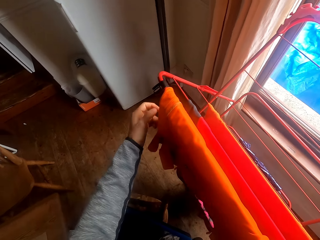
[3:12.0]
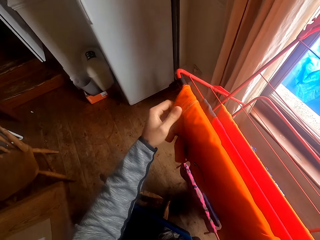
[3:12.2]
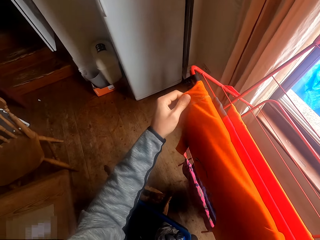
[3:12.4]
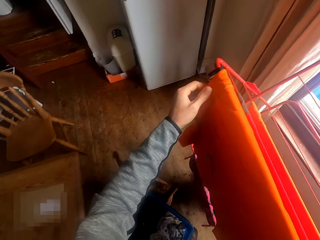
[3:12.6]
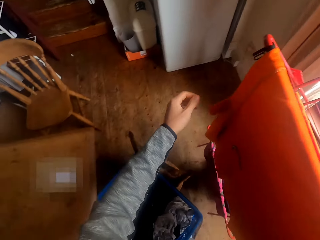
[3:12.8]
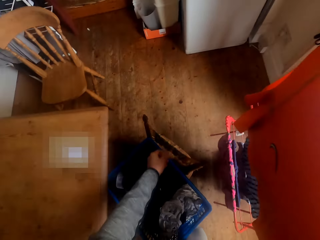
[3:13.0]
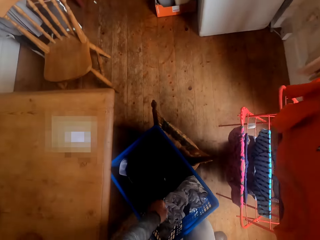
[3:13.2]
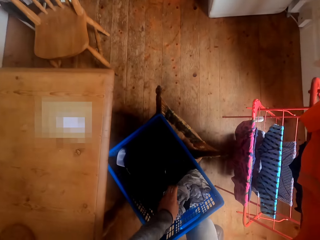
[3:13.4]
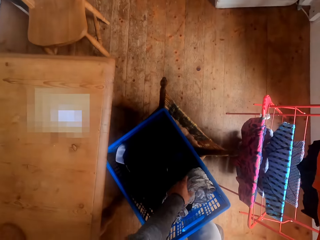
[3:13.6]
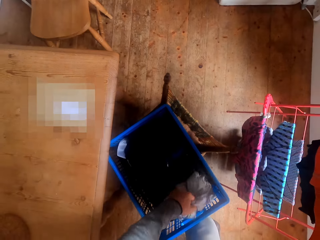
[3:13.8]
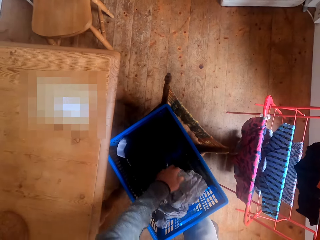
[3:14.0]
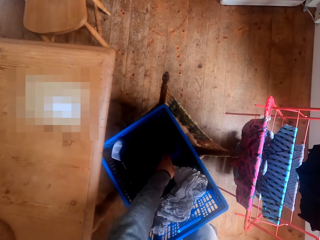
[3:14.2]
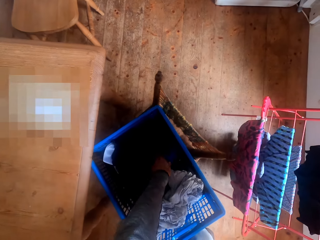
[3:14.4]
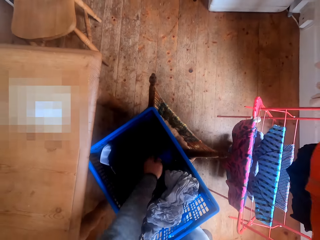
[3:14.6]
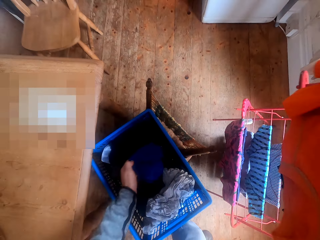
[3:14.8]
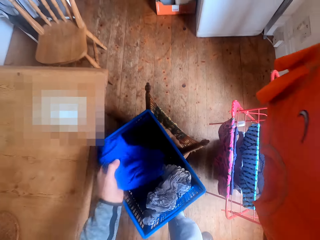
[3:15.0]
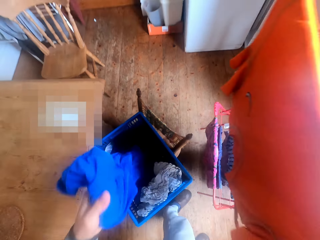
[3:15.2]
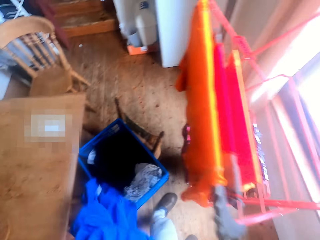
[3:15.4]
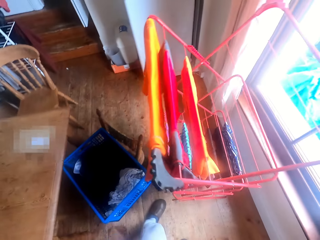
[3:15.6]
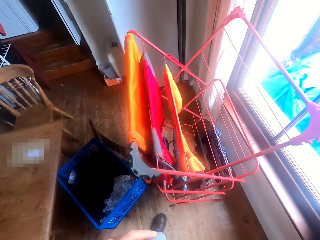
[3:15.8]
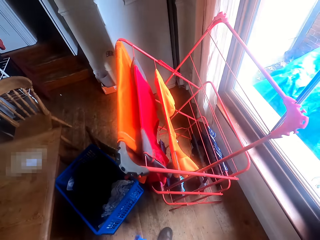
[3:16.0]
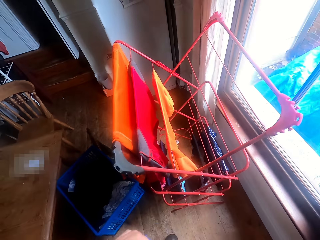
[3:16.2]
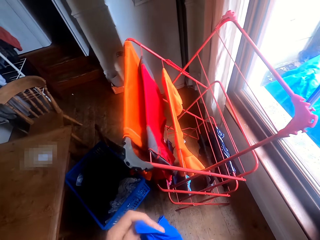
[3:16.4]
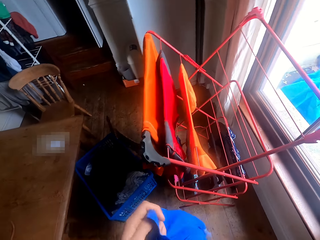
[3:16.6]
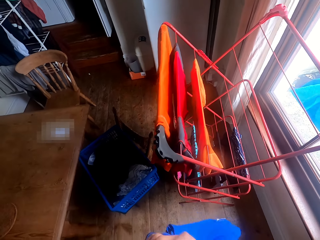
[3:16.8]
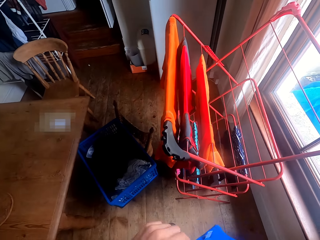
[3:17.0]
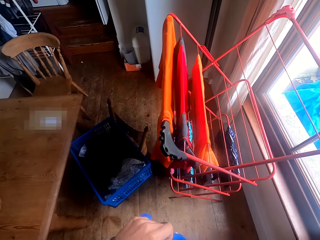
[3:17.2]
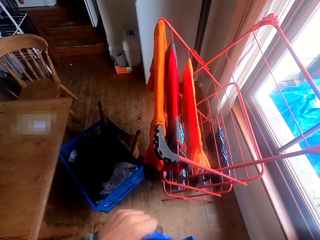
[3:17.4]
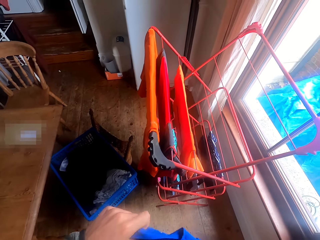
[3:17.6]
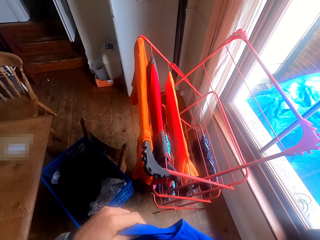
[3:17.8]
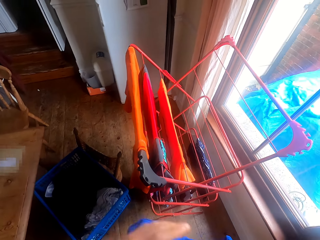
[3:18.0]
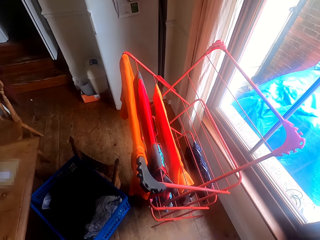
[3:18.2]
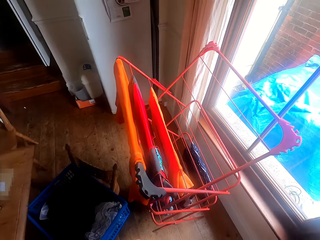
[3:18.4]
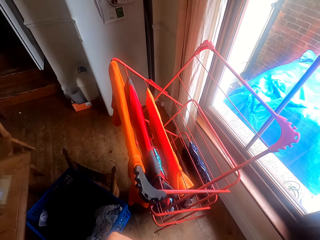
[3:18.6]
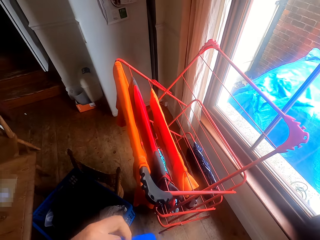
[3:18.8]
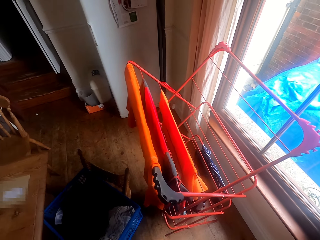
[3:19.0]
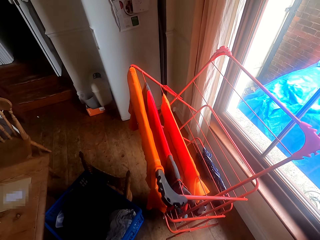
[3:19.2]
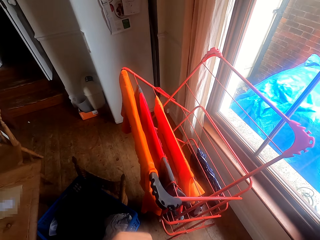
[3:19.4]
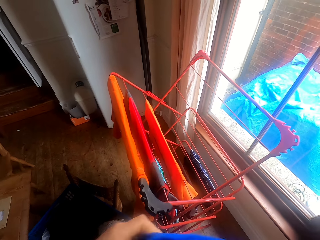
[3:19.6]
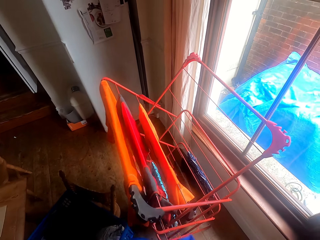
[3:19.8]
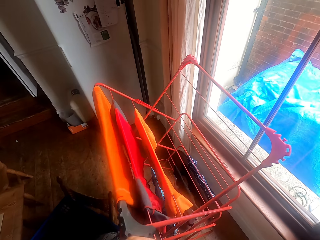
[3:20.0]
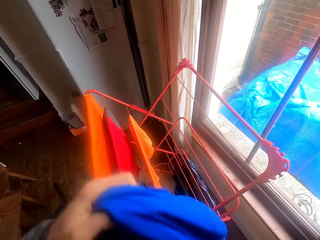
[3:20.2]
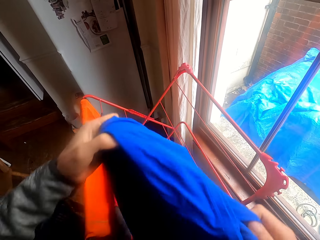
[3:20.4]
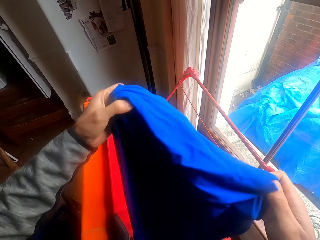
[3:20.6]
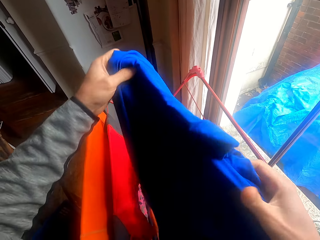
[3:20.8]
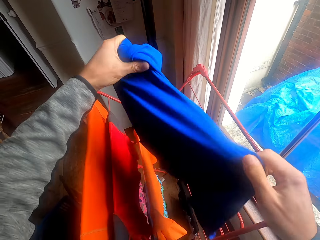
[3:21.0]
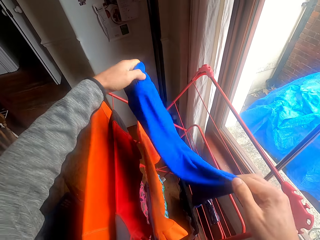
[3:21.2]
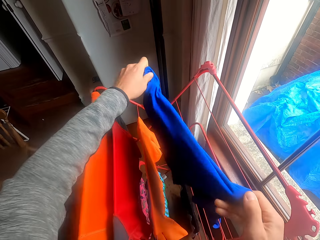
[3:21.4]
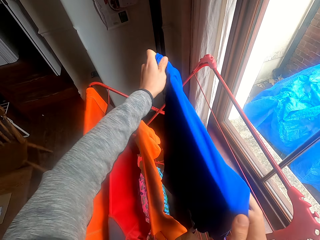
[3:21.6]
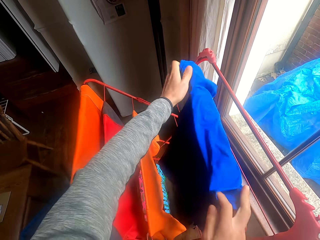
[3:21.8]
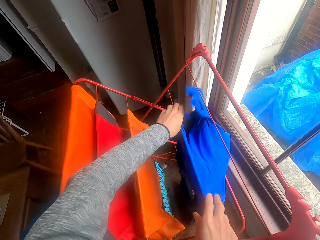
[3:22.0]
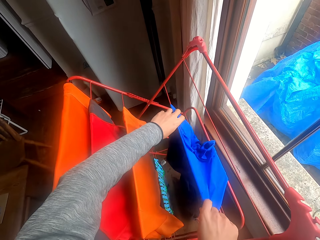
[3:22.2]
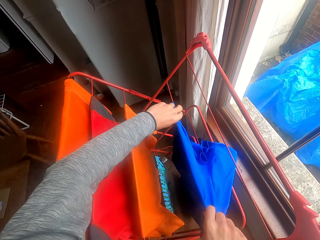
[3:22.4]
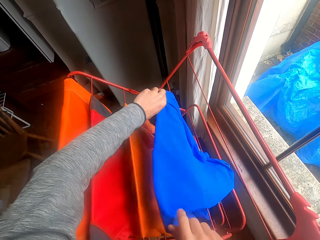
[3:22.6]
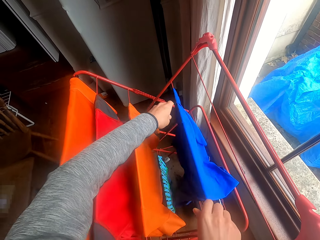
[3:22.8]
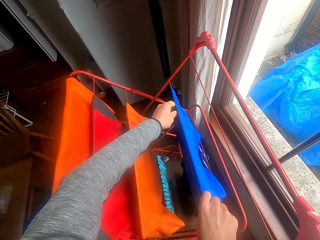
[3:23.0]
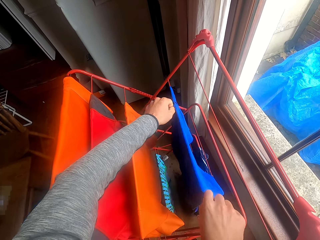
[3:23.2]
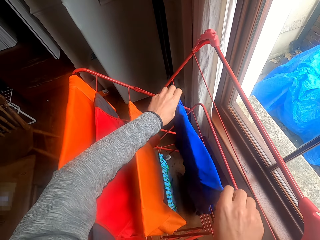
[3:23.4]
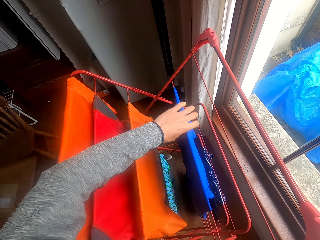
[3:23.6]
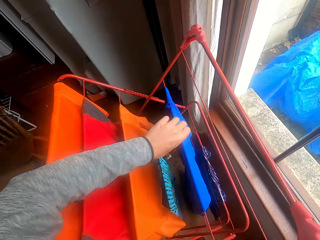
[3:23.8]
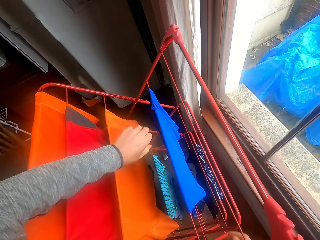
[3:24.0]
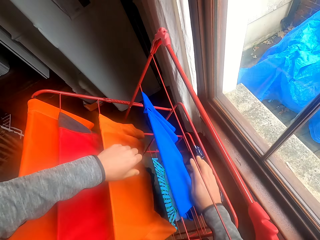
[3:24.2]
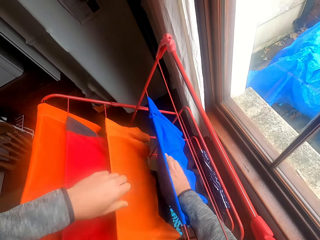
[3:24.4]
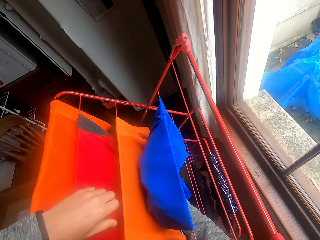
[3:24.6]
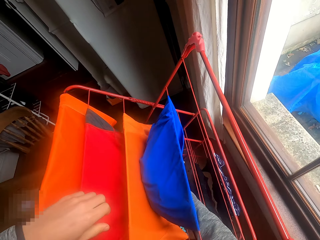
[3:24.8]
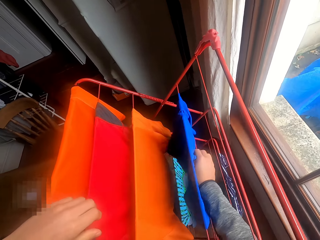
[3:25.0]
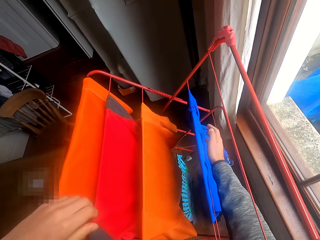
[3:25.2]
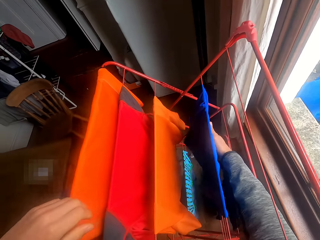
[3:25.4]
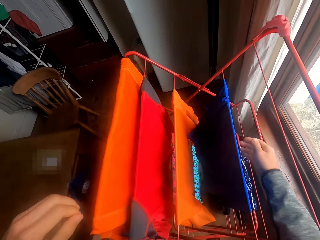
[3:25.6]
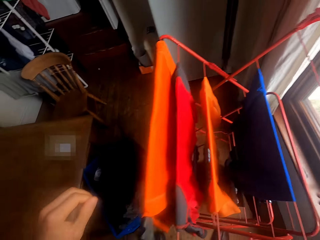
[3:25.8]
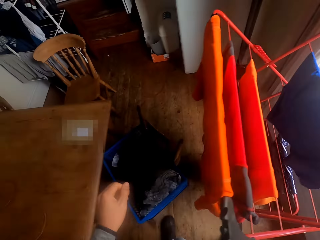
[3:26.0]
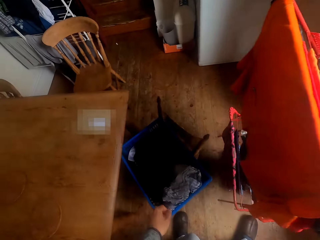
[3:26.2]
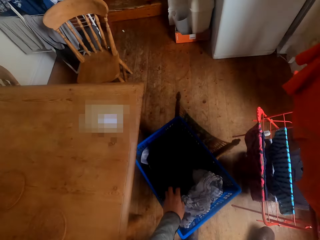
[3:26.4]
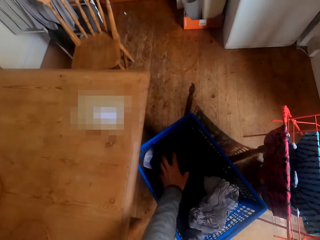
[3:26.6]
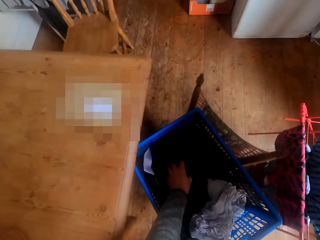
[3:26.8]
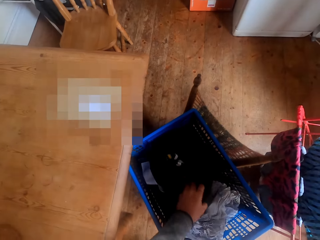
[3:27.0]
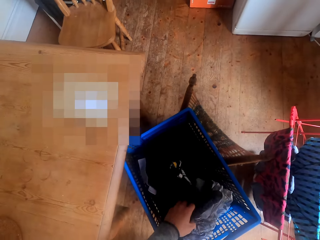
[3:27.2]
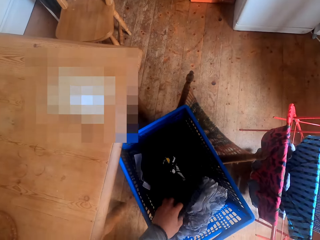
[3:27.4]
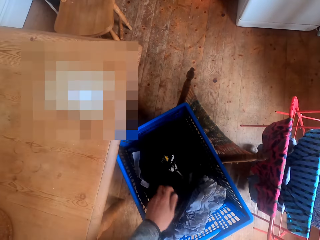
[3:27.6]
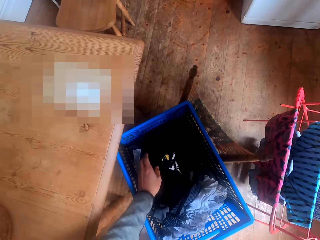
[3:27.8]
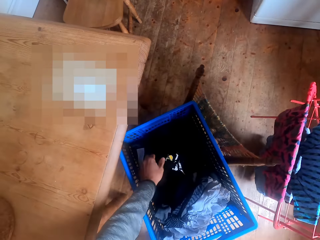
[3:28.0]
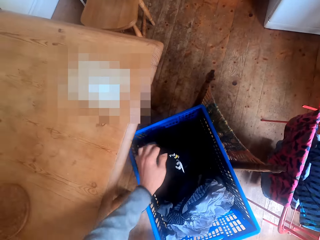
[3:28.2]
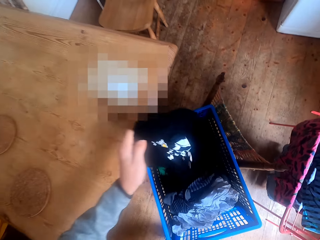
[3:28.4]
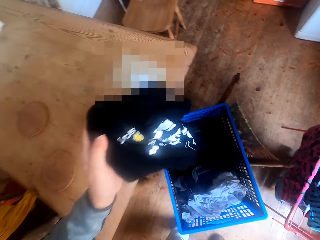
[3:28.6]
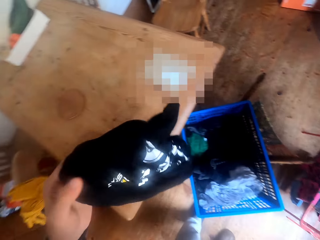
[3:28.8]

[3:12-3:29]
The camera wearer takes the cloth from the basket. They hang the cloth on the clothes rack. They pick the cloth from the basket.

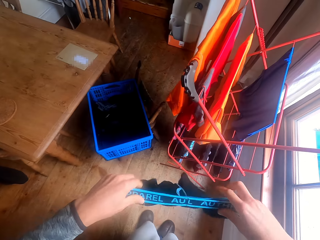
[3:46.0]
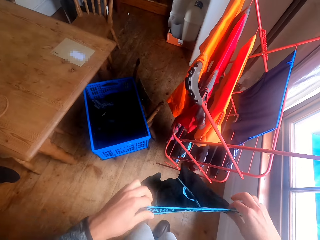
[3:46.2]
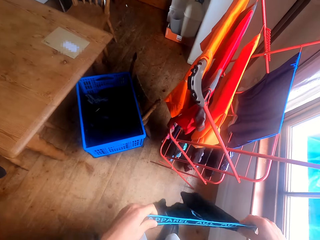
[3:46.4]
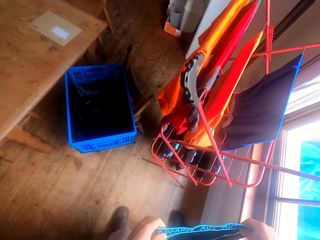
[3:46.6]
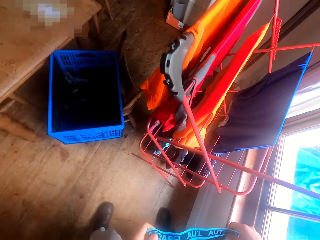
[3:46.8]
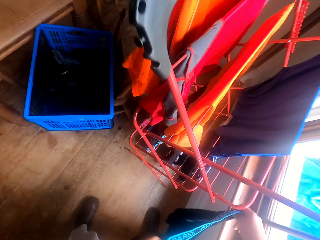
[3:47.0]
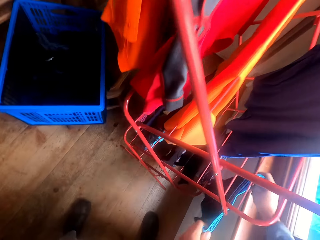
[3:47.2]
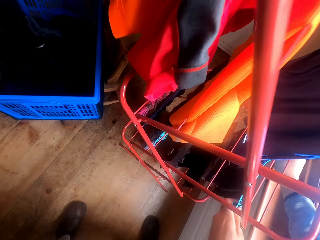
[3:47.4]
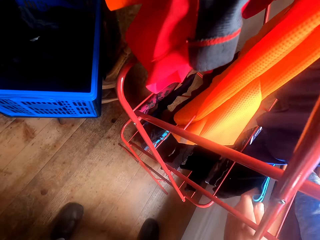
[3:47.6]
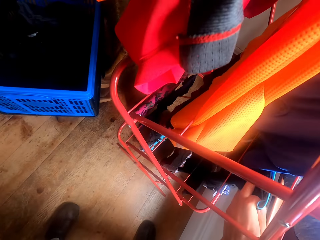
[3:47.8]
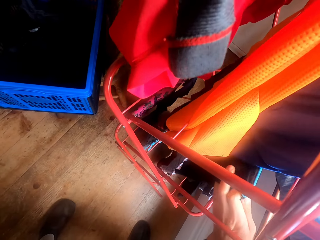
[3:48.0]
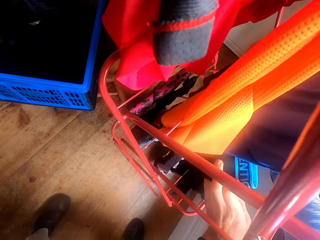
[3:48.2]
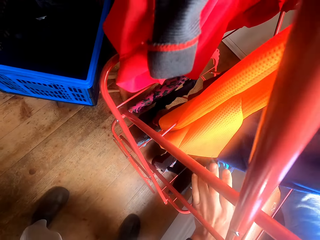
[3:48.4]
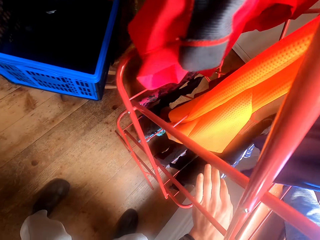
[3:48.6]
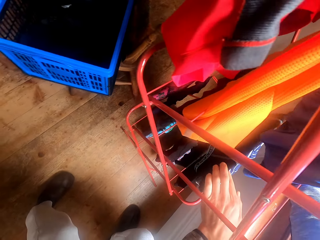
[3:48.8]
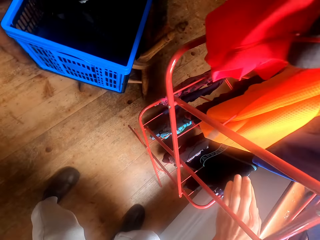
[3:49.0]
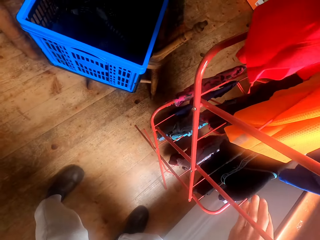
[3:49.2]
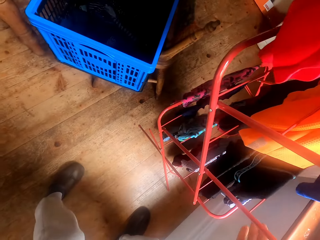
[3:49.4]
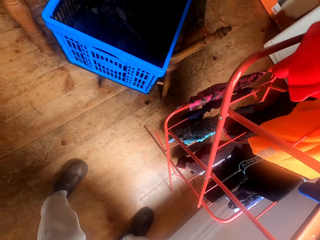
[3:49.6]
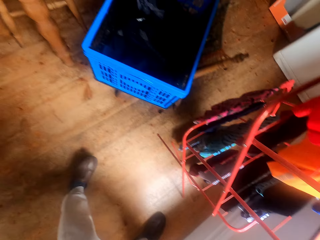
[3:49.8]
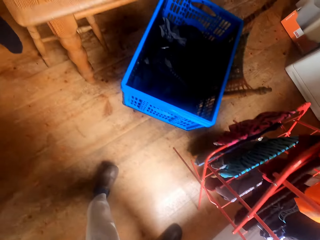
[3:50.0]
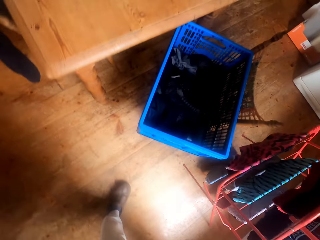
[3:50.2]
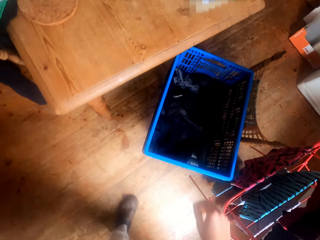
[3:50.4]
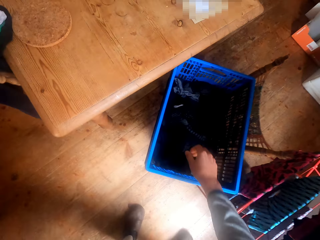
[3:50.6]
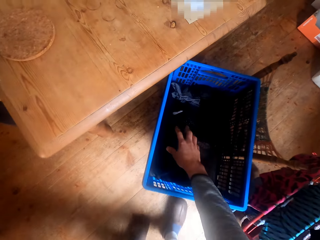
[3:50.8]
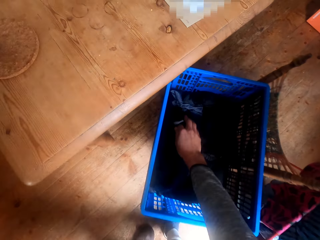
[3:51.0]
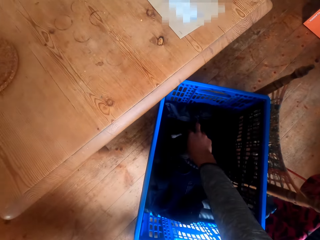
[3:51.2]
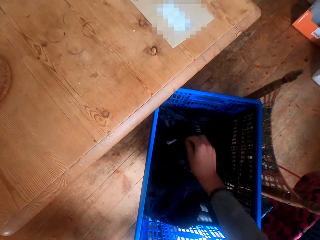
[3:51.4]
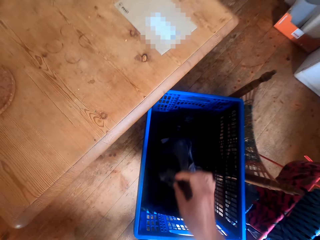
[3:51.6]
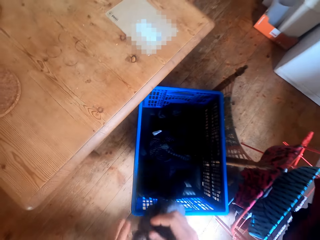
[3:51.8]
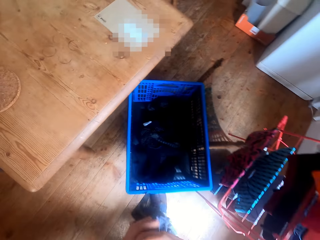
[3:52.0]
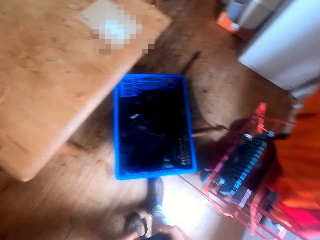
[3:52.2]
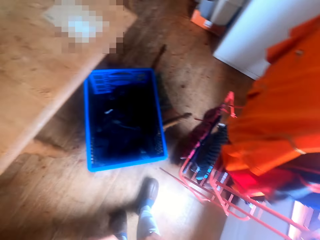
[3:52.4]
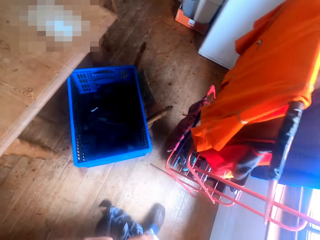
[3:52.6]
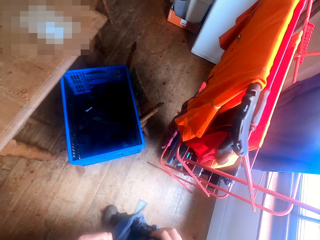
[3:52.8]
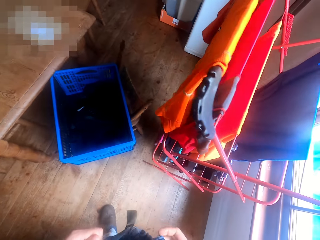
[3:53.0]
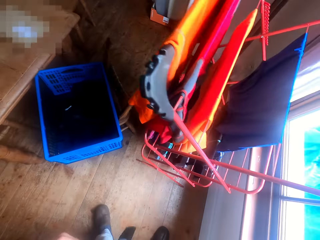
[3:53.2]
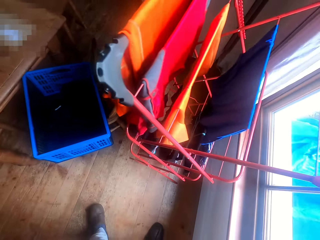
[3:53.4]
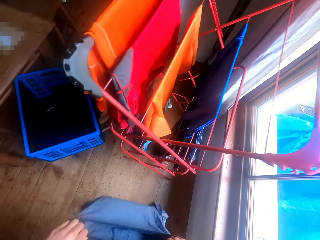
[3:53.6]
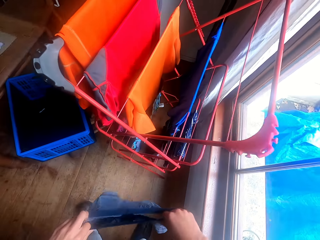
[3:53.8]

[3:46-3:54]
The camera wearer hangs the cloth on the clothes rack. They pick the cloth from the basket.
